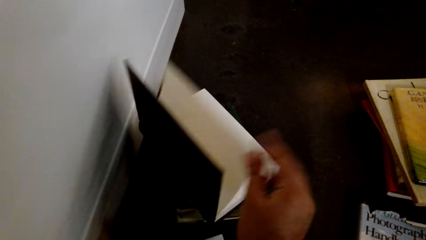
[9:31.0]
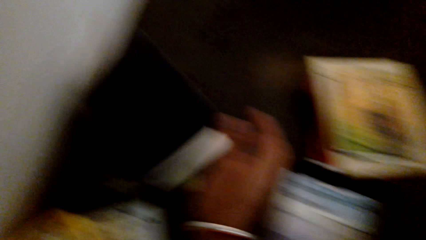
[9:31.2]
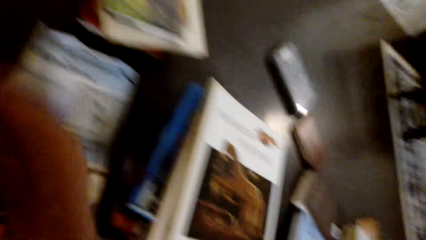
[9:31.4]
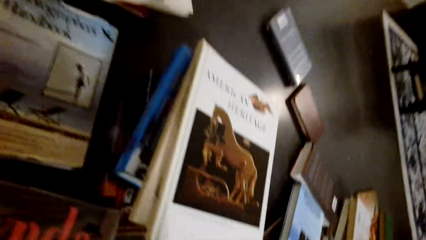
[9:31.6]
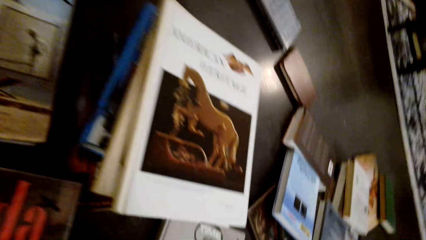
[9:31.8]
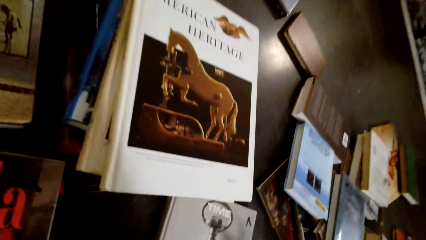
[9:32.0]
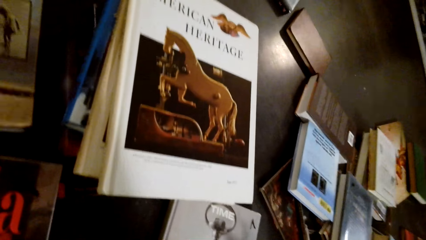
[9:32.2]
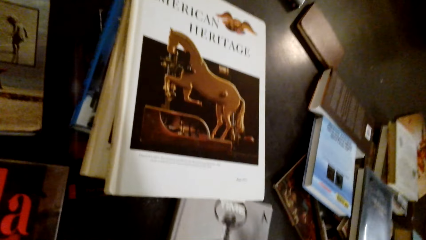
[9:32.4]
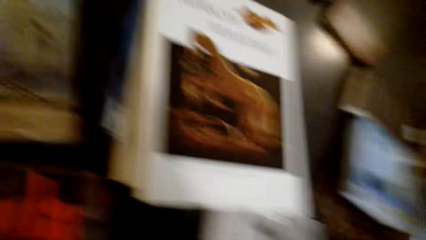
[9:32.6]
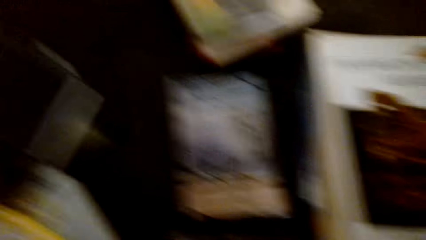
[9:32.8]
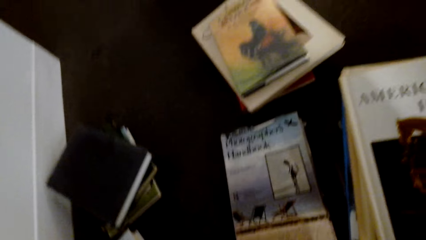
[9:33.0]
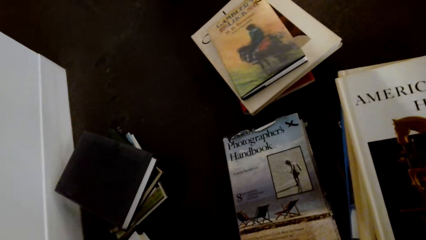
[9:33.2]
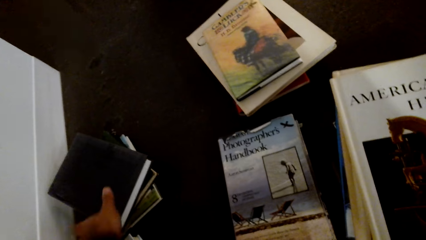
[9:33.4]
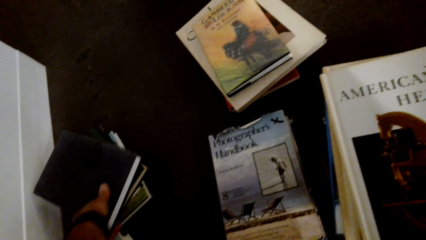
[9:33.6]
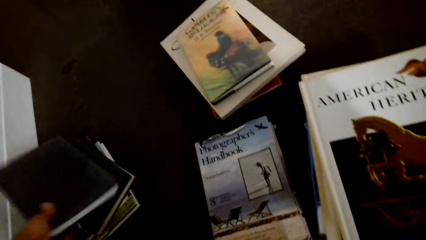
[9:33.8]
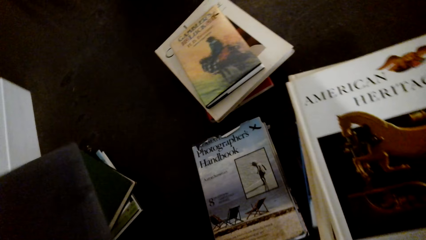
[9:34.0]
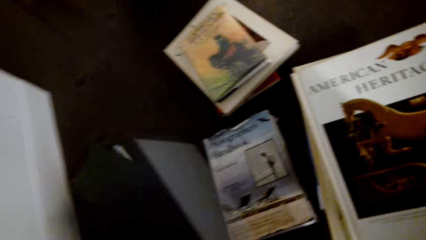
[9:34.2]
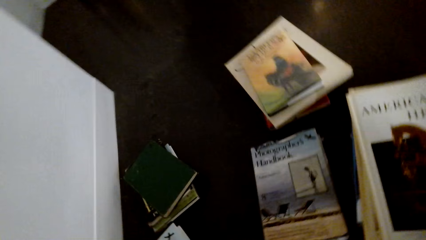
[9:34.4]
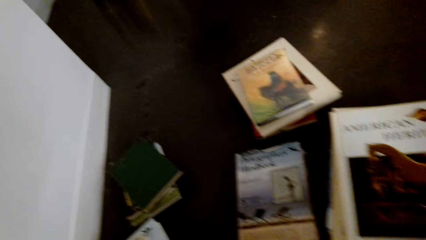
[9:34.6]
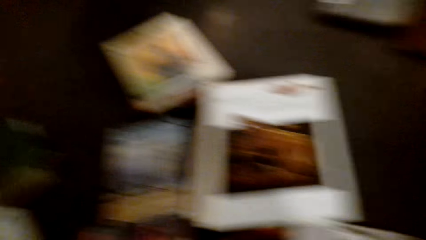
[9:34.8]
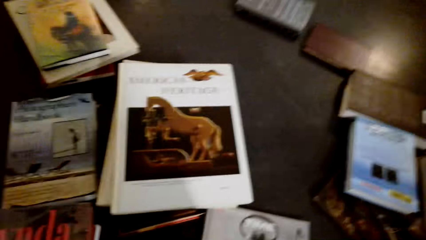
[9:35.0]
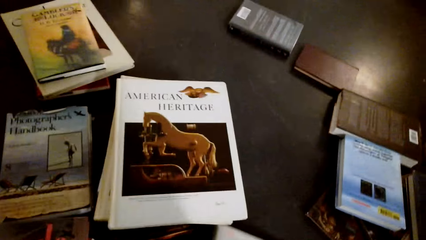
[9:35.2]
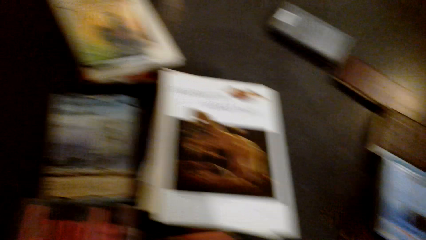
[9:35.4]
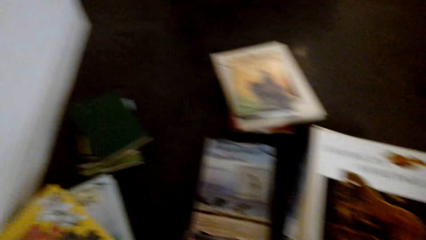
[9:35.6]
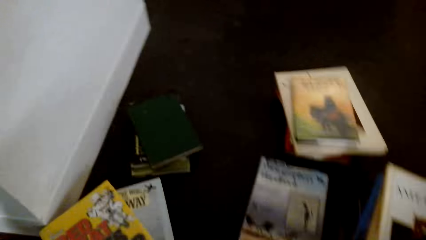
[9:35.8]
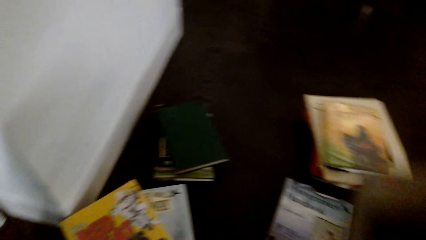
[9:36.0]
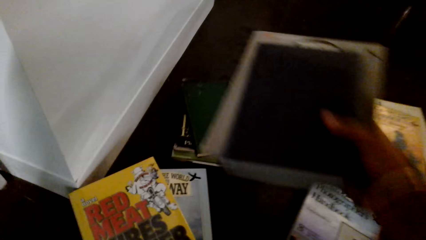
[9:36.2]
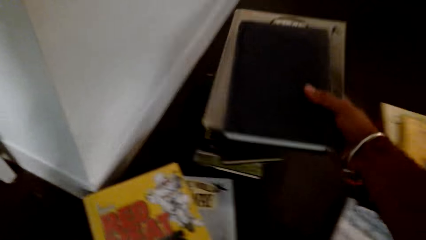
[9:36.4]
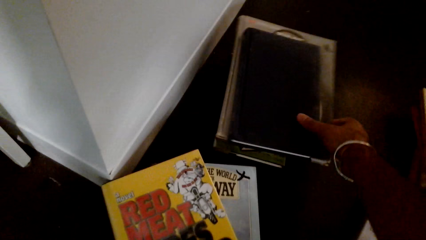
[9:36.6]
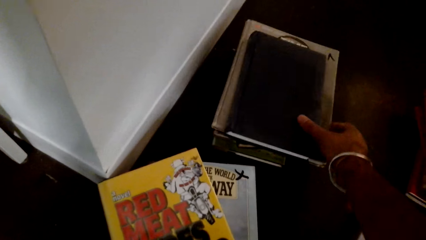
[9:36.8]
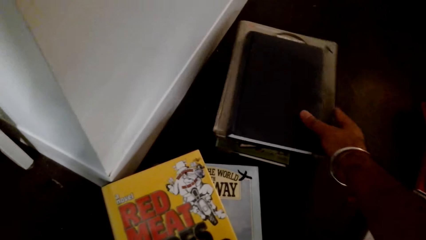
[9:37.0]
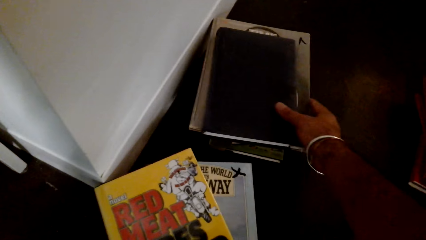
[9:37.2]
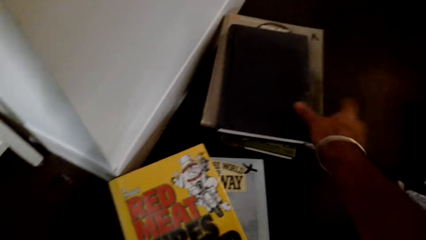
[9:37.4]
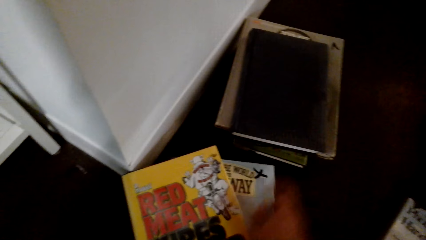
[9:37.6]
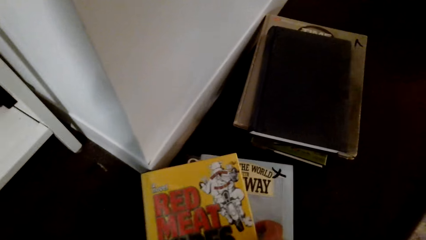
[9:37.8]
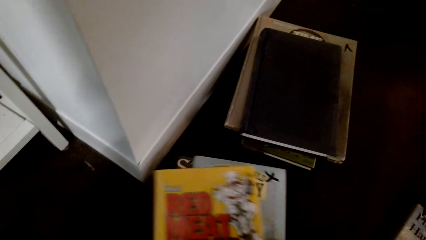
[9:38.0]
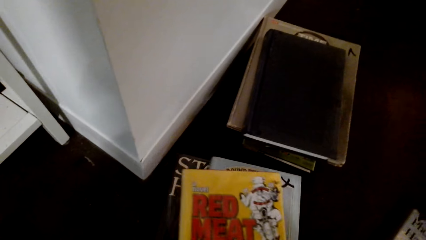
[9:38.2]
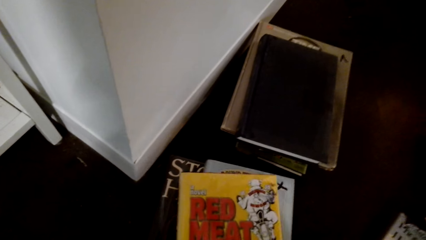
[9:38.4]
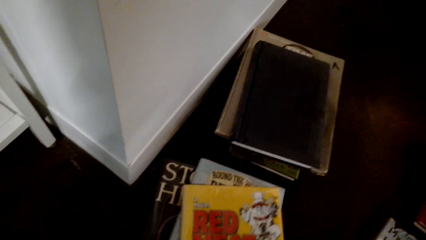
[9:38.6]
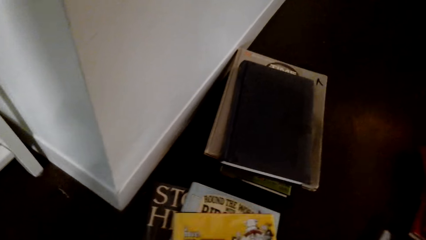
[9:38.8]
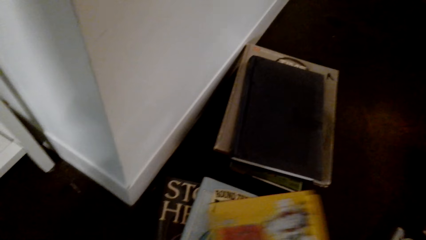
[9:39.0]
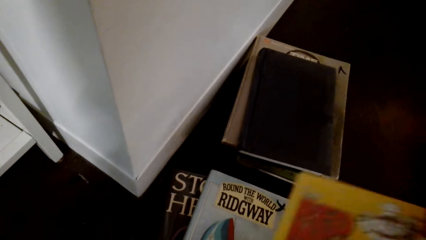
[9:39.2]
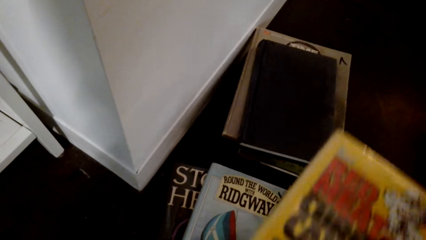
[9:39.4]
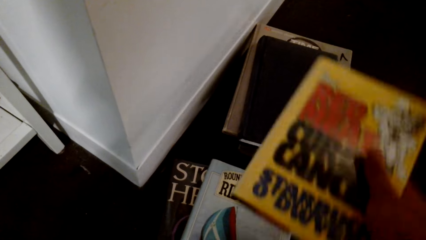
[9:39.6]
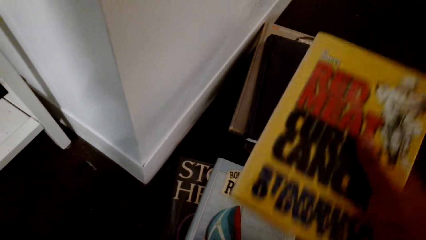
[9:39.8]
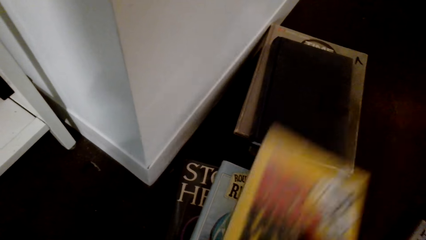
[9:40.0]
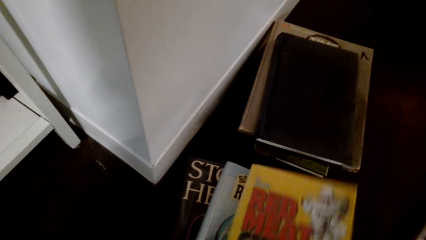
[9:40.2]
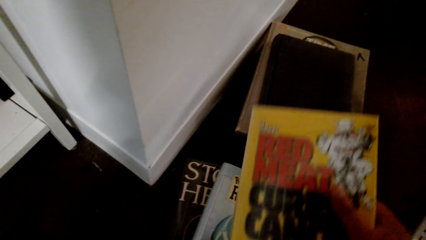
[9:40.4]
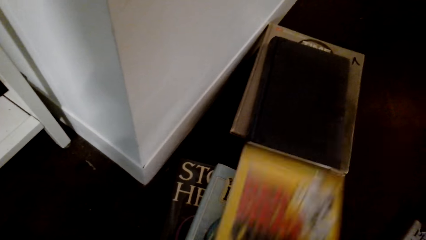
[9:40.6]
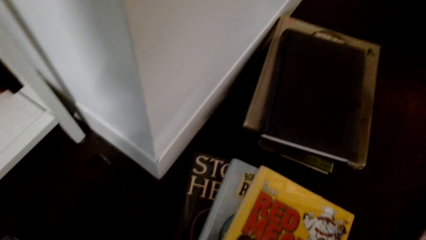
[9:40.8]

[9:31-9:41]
The camera wearer closes the book. They arrange the books on the table.

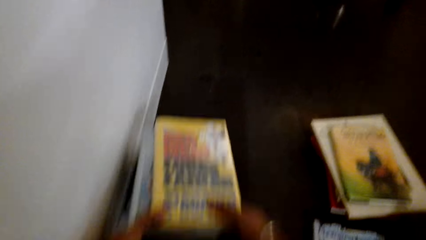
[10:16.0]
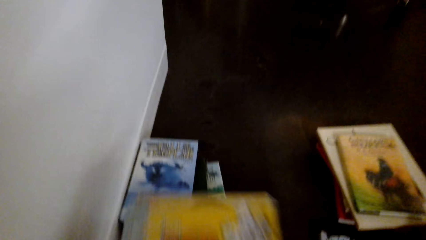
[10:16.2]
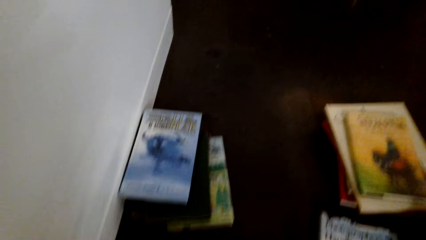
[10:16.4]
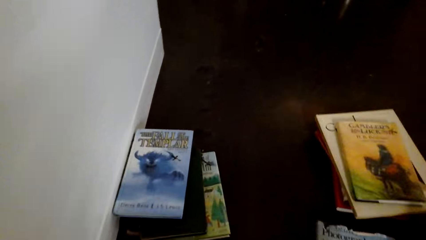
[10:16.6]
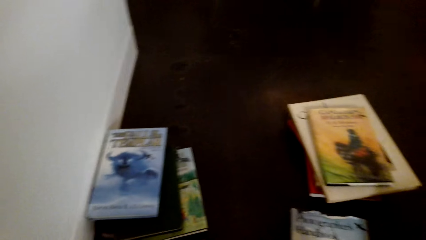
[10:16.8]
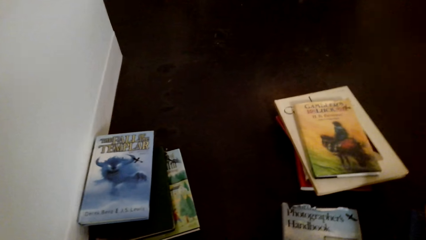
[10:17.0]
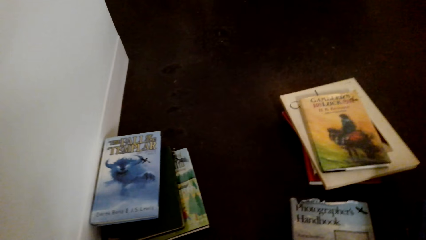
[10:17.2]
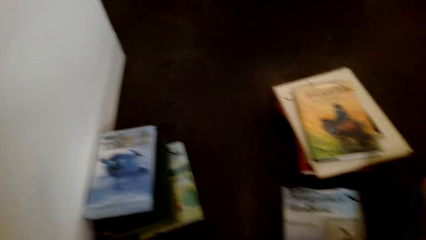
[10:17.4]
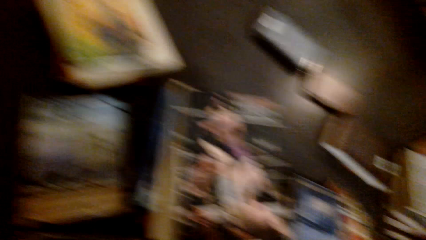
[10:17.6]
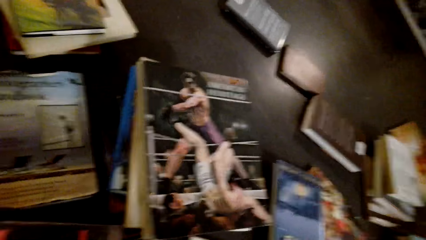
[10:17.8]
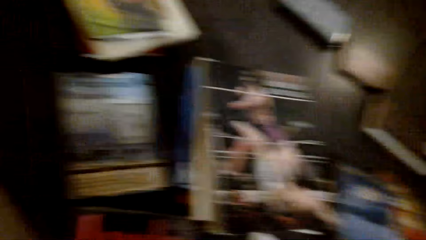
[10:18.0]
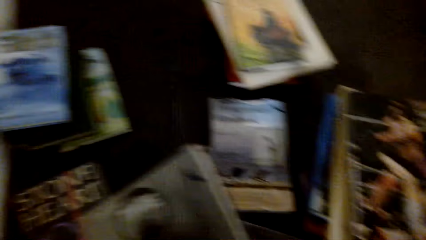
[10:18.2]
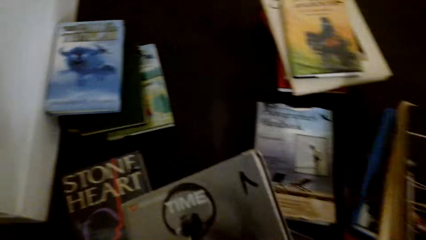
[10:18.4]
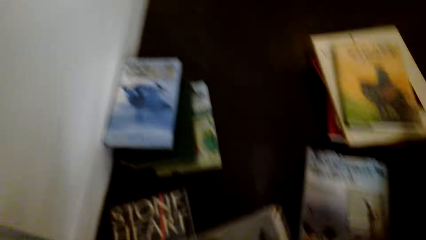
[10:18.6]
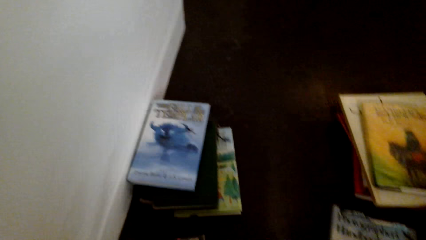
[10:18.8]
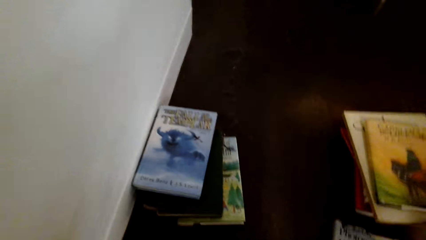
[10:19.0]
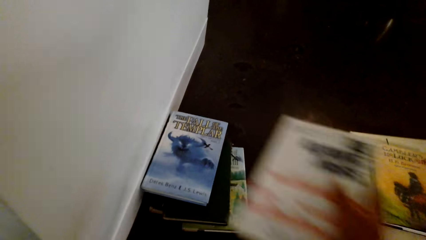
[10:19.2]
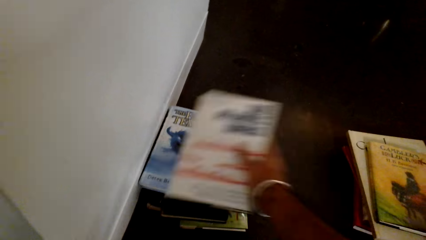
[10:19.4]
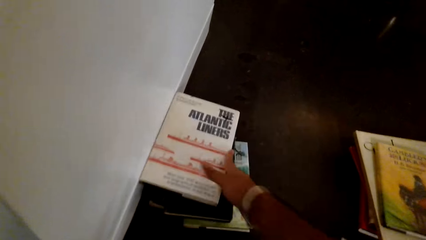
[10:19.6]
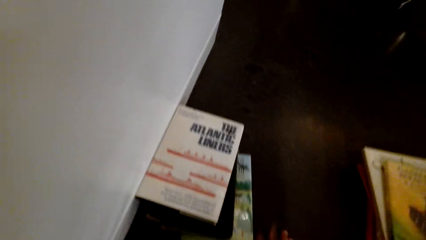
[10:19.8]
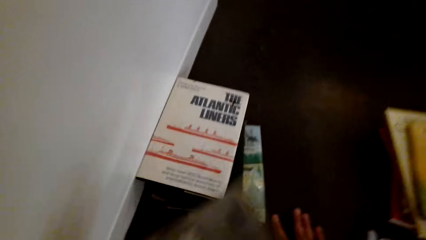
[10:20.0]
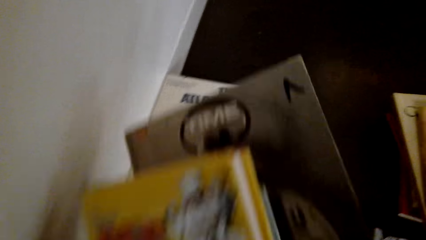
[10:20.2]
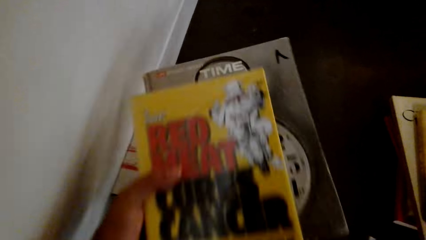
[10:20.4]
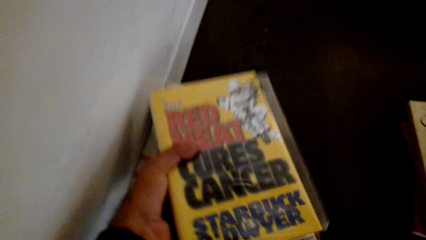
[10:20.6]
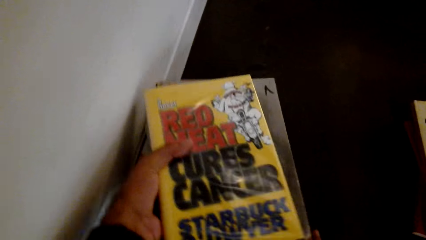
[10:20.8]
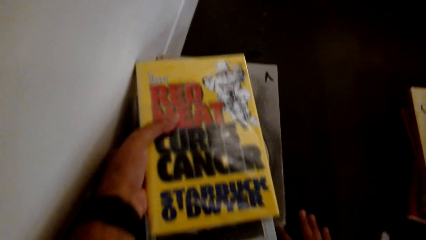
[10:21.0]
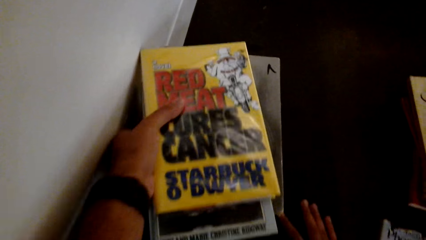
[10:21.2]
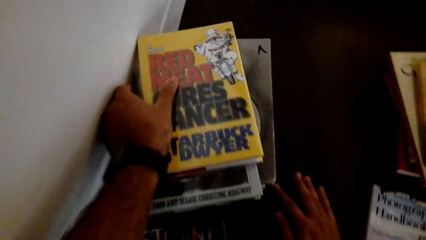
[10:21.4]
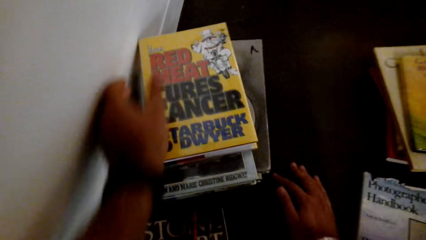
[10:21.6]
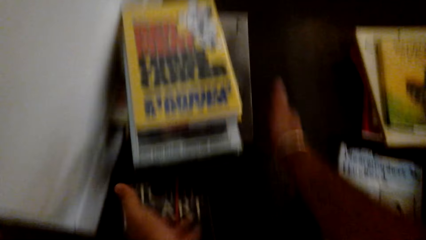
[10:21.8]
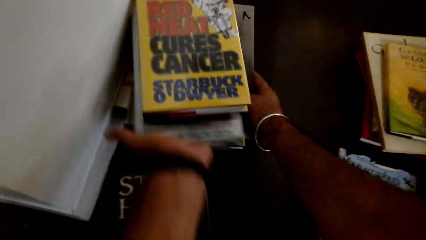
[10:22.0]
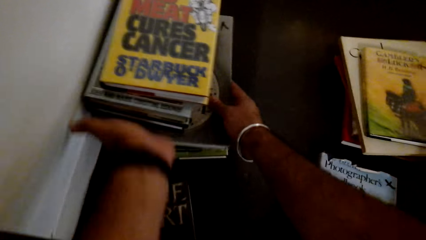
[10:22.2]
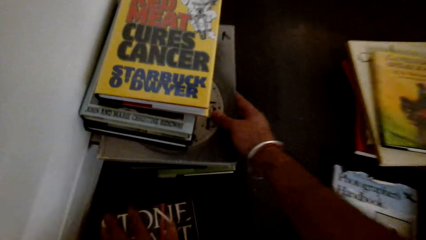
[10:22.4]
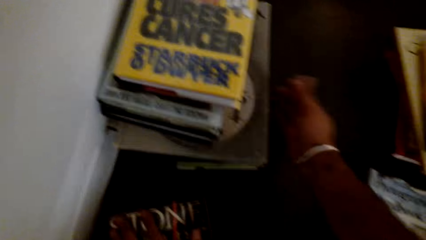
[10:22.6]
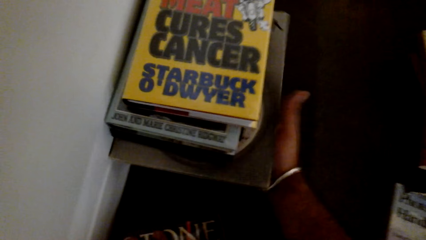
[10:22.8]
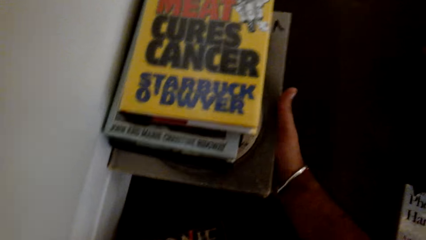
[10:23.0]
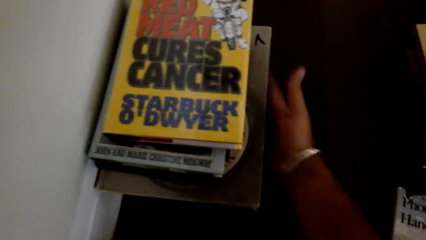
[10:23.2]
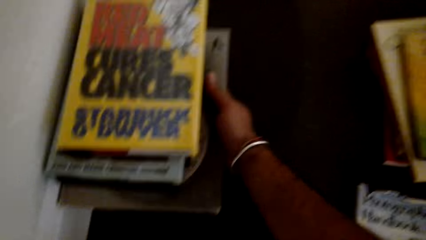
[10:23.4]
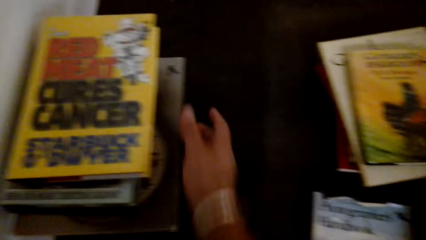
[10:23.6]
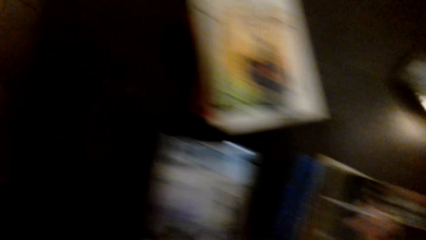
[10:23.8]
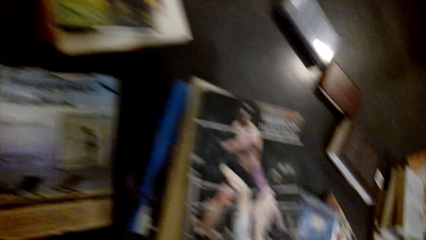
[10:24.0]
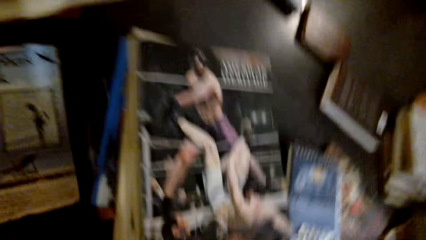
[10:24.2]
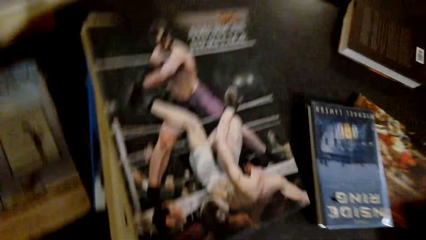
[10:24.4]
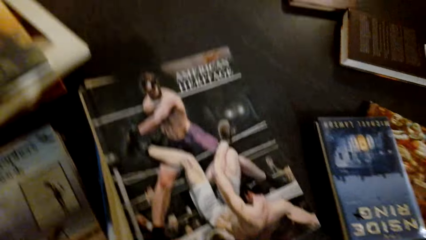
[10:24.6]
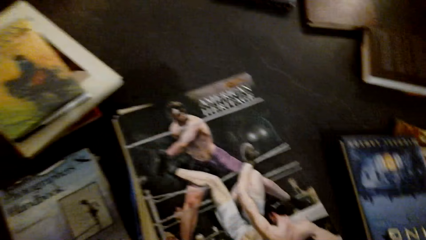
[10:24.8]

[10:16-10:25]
The camera wearer holds the books on his hands. He arranges the books on the table.
